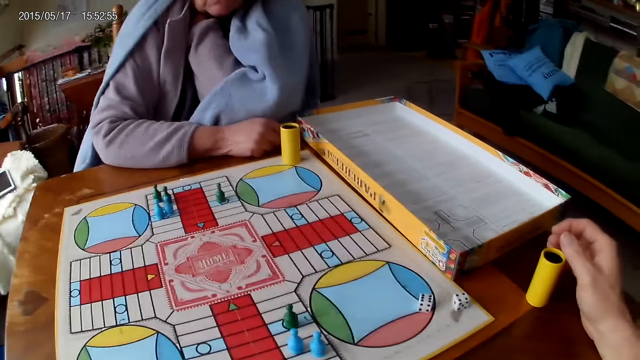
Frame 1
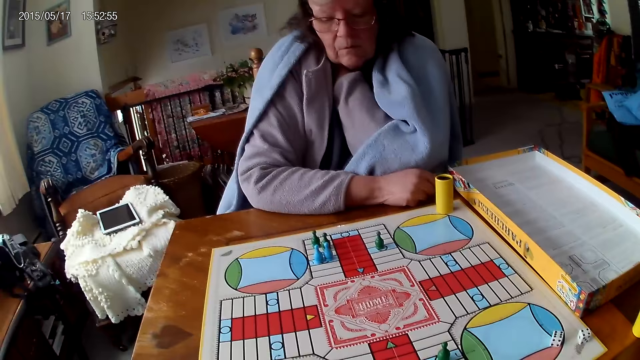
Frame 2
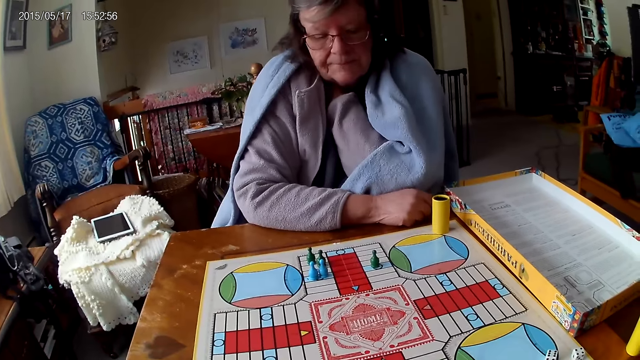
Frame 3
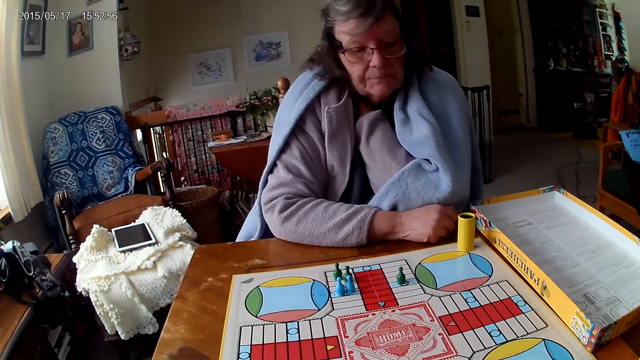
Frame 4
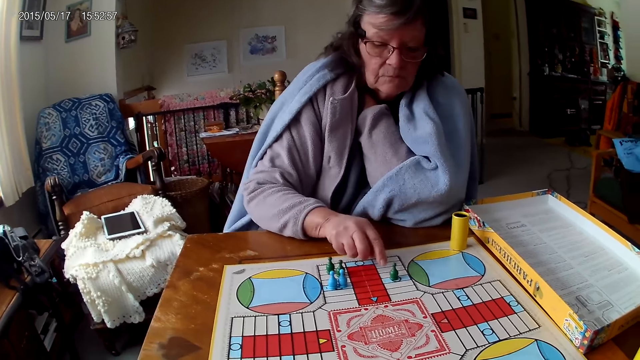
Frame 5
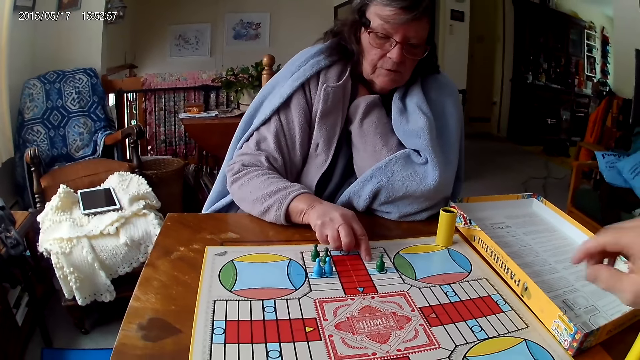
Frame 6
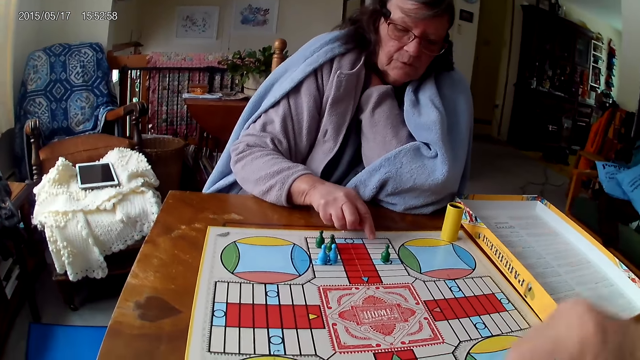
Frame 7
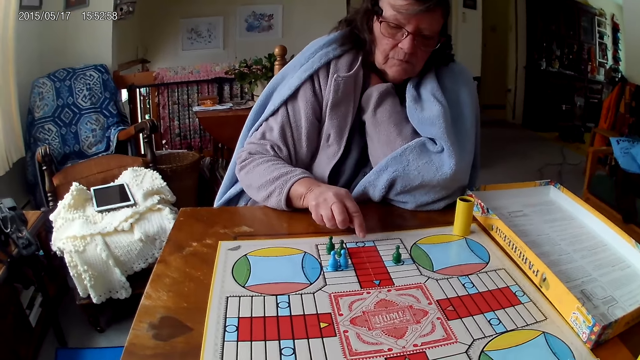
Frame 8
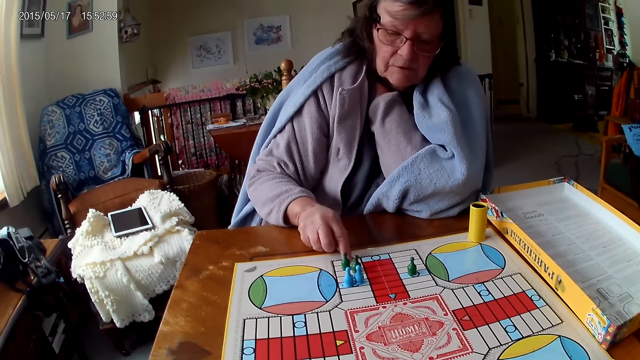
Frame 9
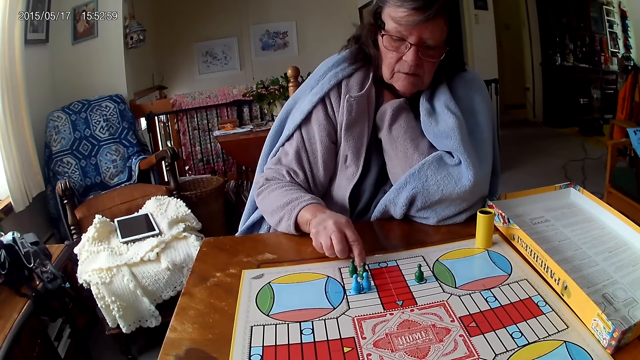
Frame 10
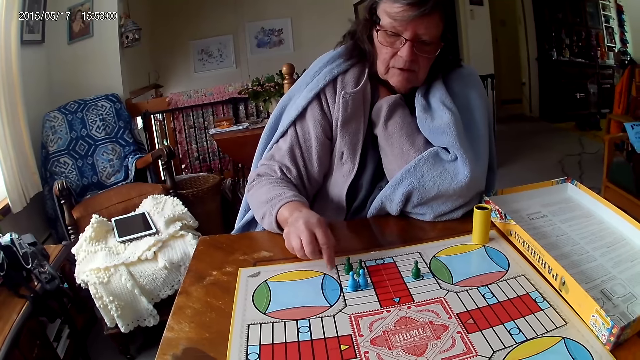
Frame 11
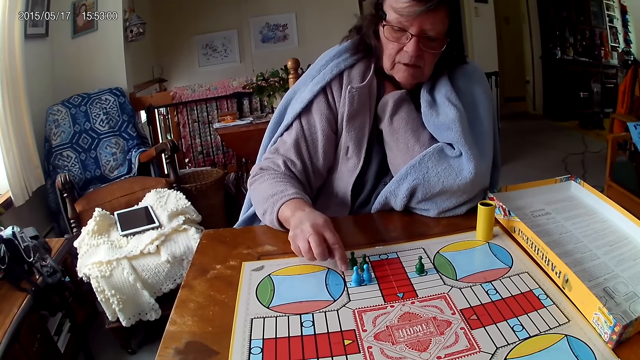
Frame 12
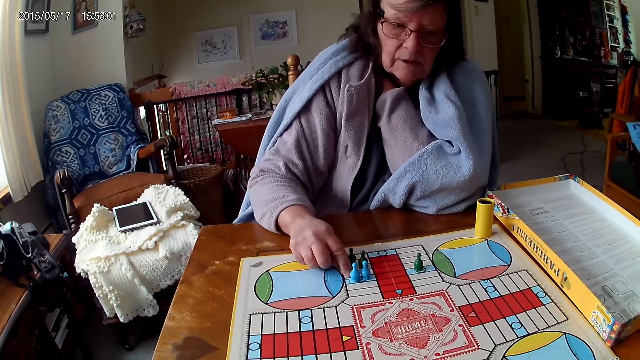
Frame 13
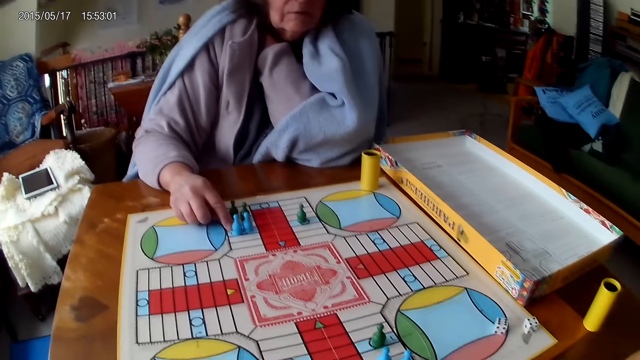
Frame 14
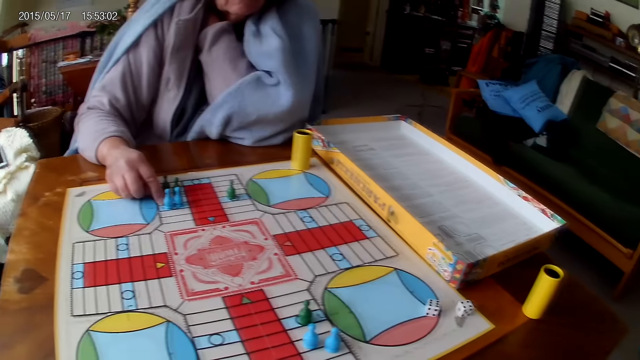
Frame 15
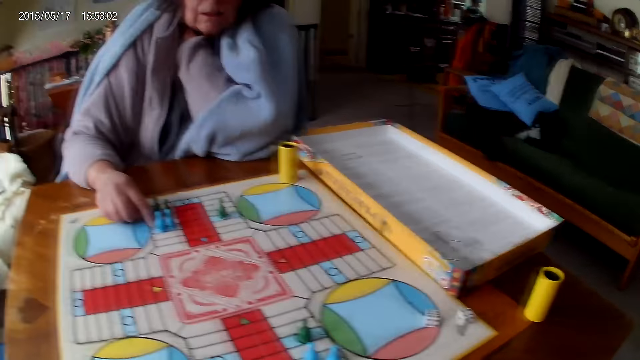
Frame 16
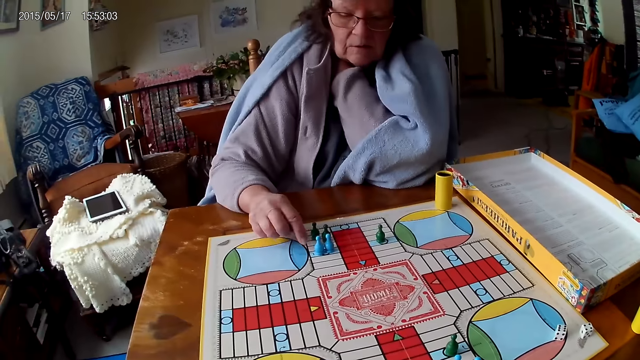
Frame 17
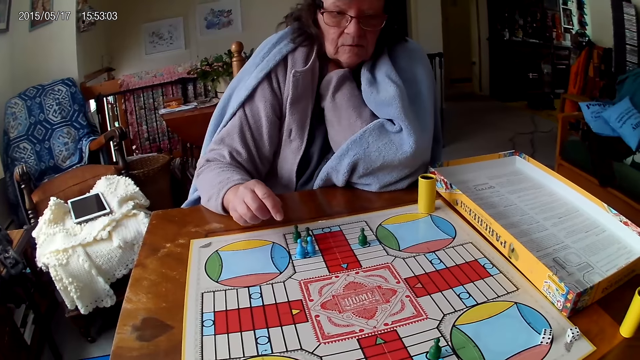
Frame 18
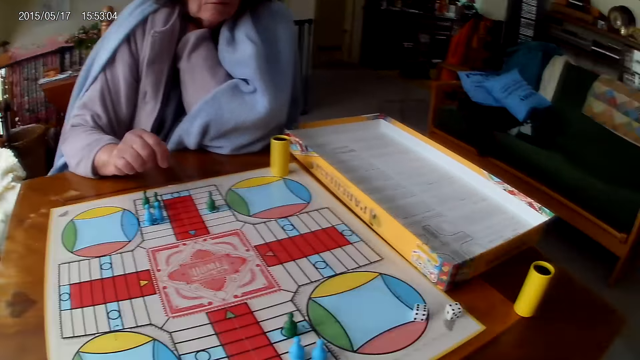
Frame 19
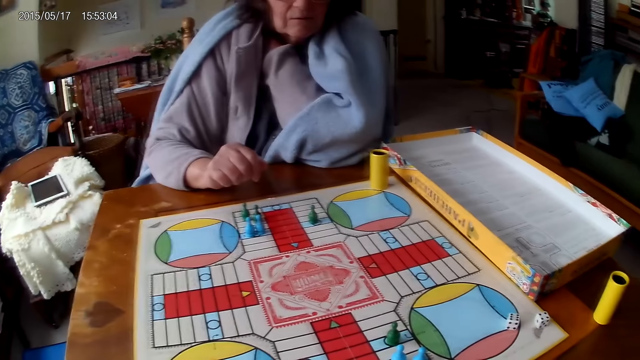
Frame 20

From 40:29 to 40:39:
A lady moves a hand. The lady touches the Ludo board with her right hand. The lady moves a hand around the game board. The camera wearer moves a hand around. The lady moves a hand.

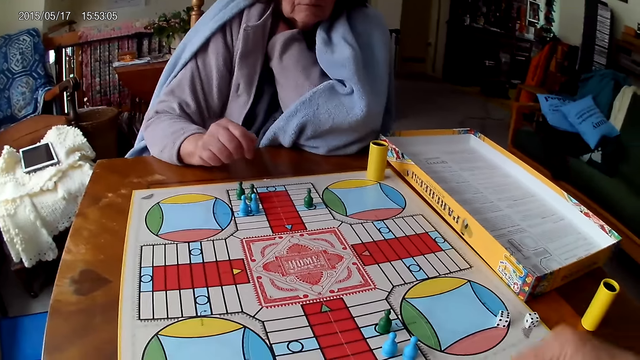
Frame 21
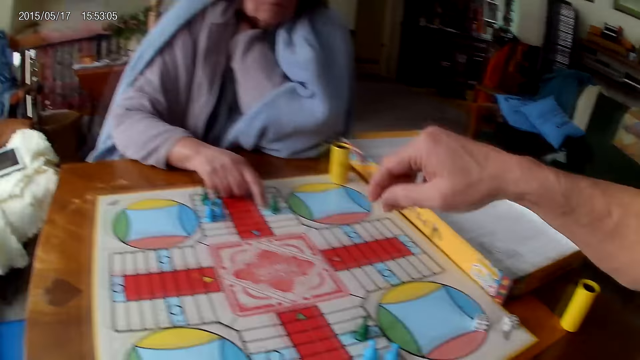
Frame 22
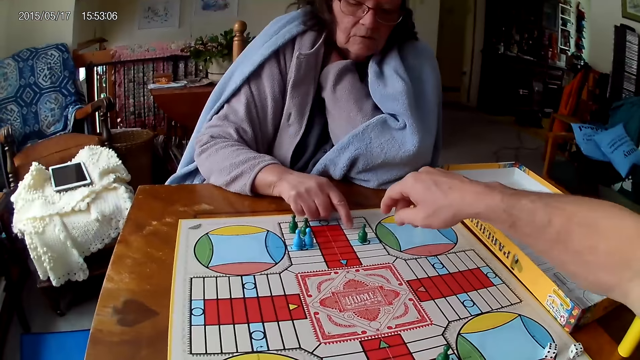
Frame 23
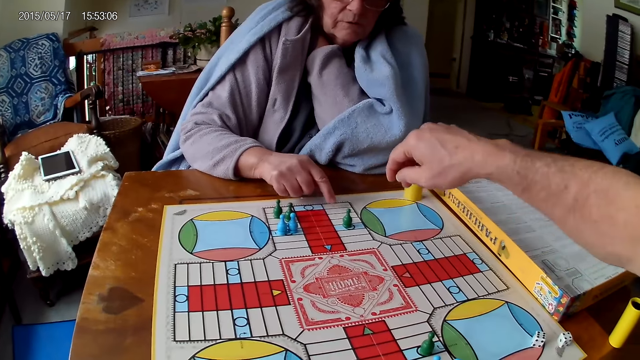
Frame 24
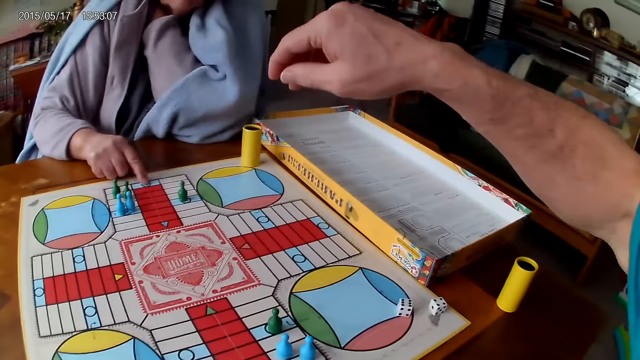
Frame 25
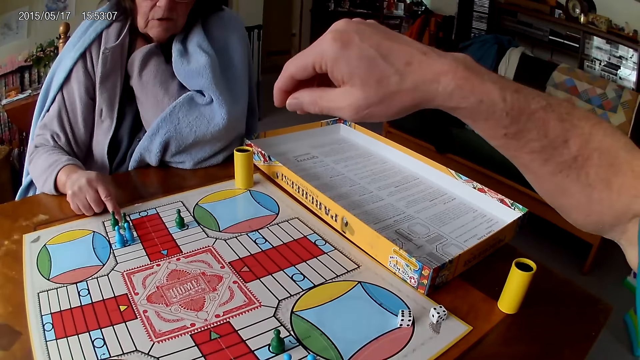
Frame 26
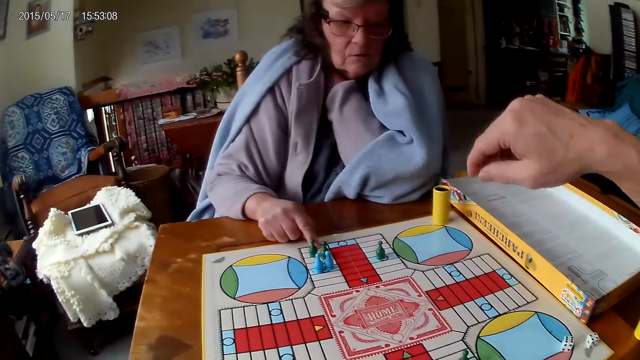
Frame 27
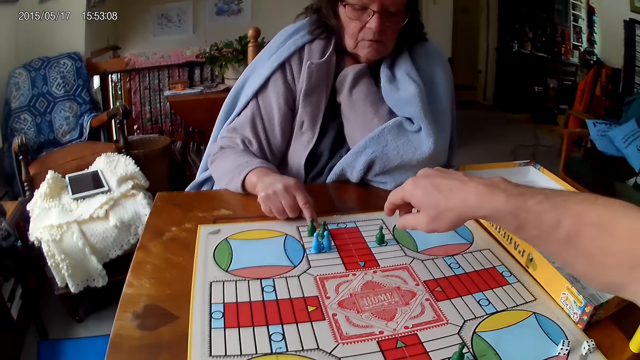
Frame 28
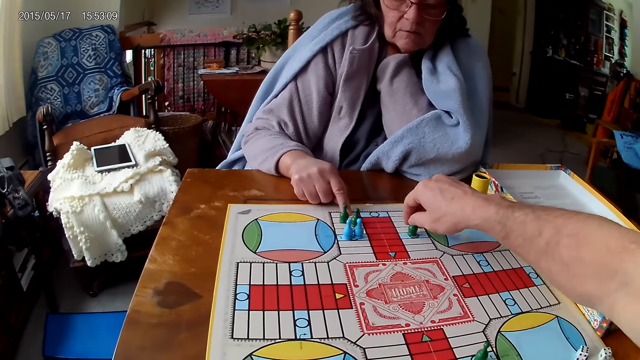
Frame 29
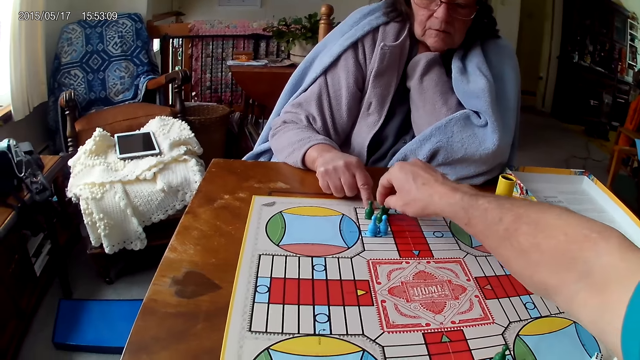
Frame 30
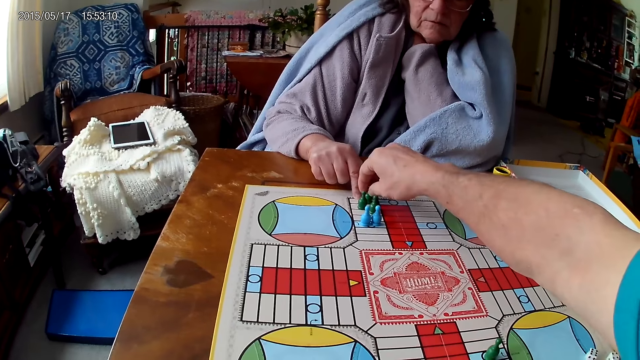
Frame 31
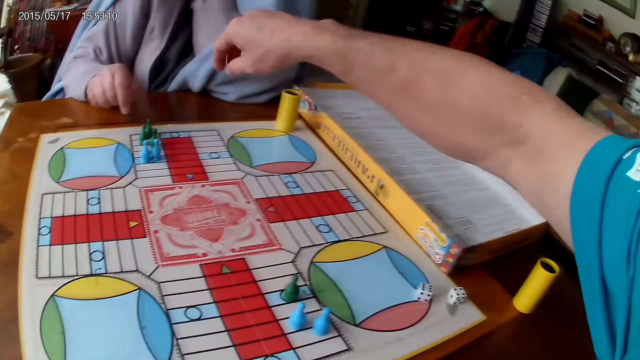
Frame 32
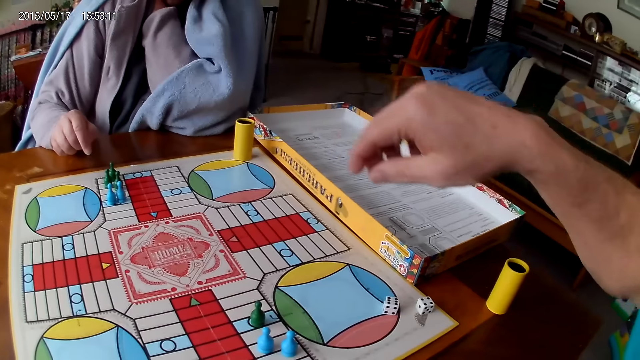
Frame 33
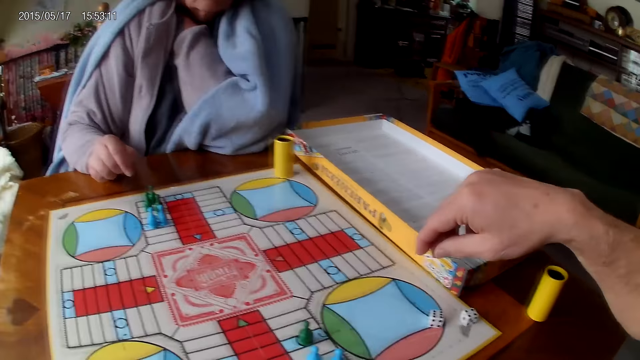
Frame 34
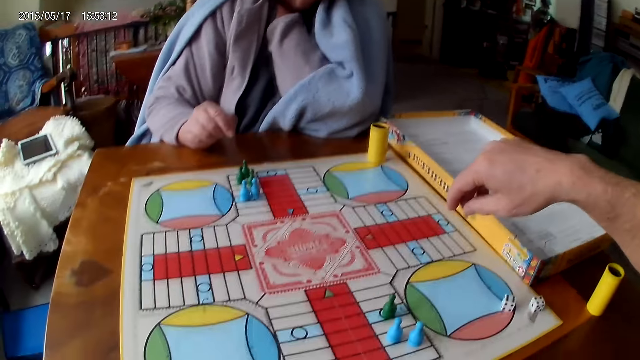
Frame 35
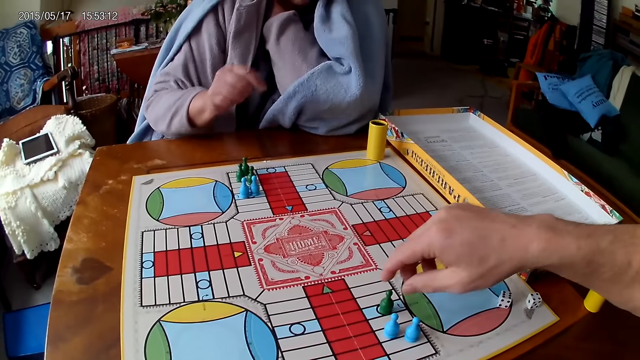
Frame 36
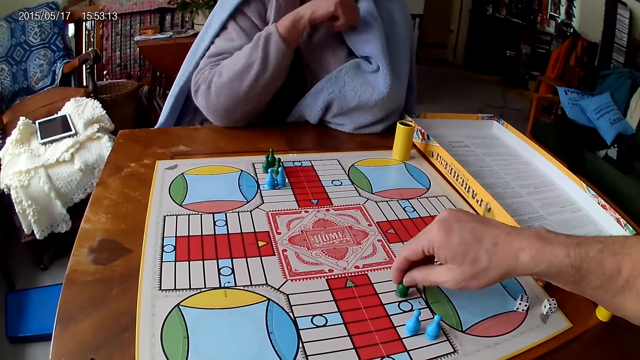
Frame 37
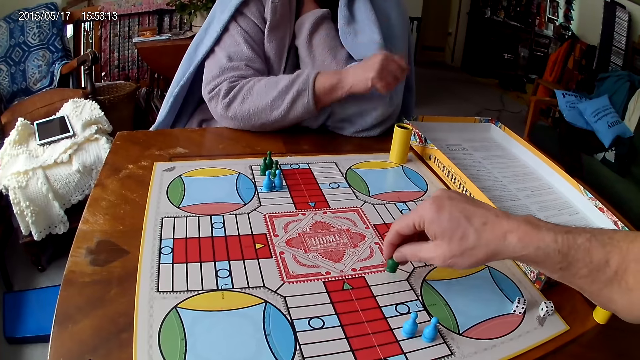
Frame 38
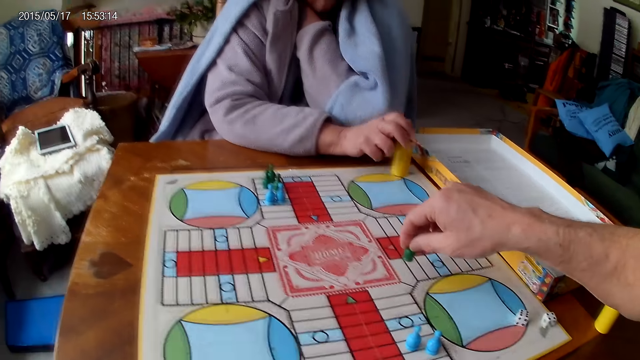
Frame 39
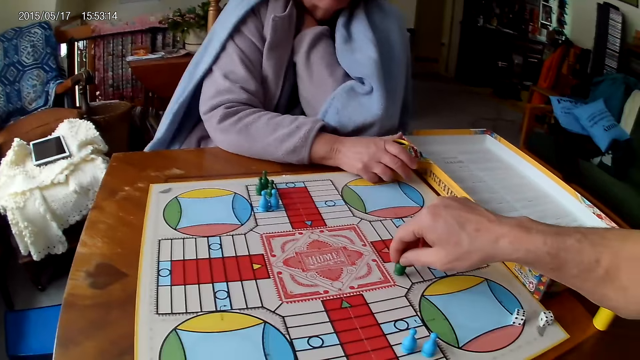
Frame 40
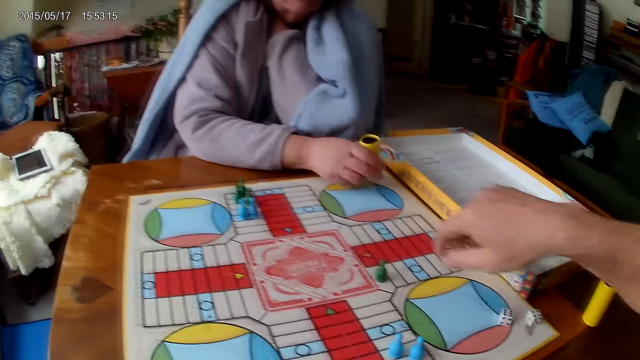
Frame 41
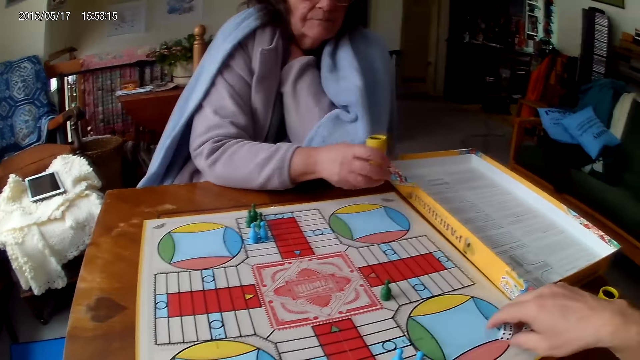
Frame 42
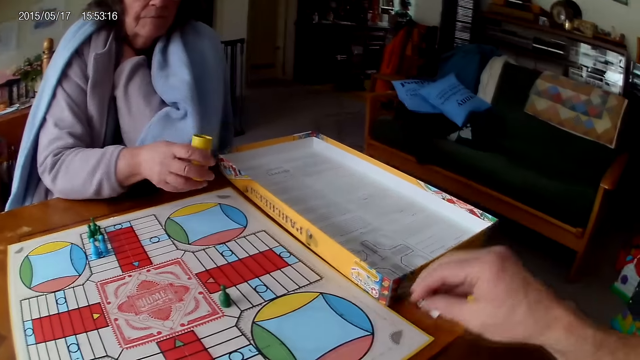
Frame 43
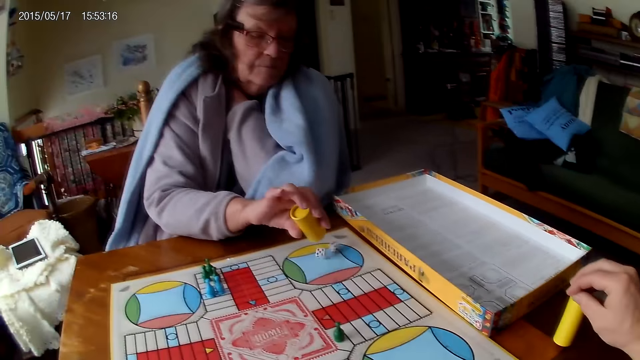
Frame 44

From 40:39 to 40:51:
The camera wearer moves a hand. A lady moves a finger around the game board. The camera wearer moves the hand away. He moves a piece on the Ludo board with his right hand. The lady removes the hand from the game board. The camera wearer moves a hand around and picks the dice. He moves another piece on the Ludo board with his right hand and moves the dice. A woman picks the dice cup. The woman holds a container on the table with her right hand. The woman spins the dice cup. The woman shakes the container with her right hand. The camera wearer picks two dice from the Ludo board with his right hand. He drops the dice into a container. The woman drops two dice in her container on the Ludo board.
